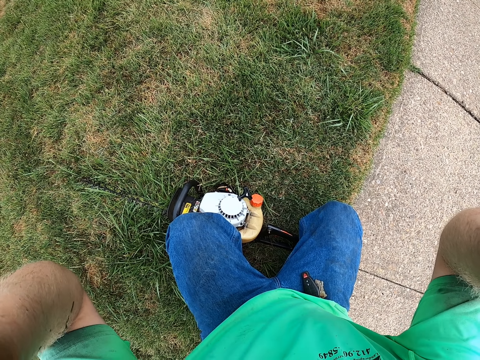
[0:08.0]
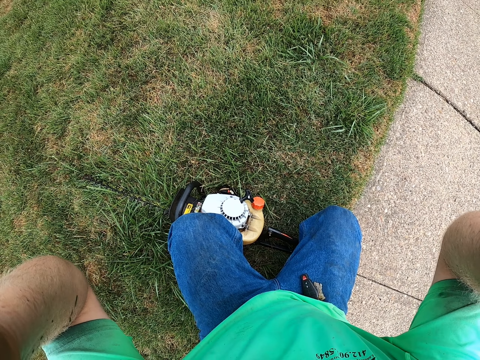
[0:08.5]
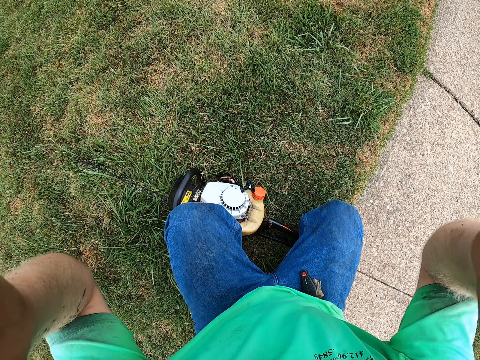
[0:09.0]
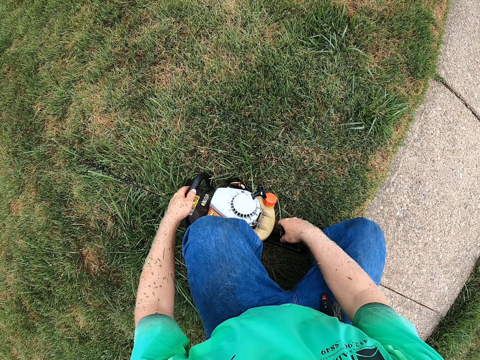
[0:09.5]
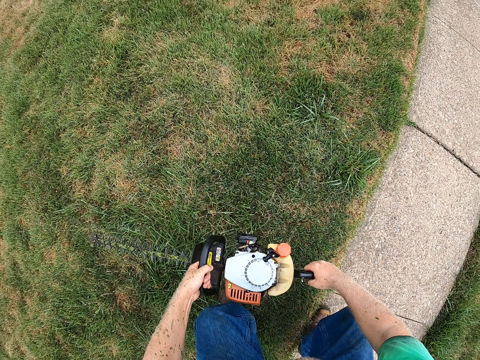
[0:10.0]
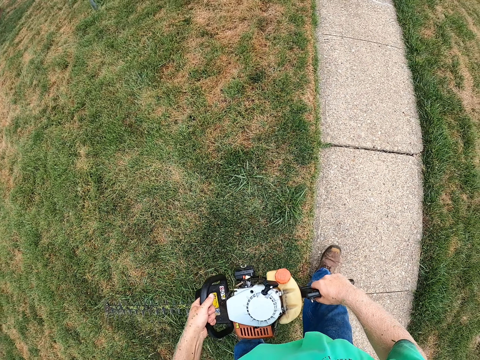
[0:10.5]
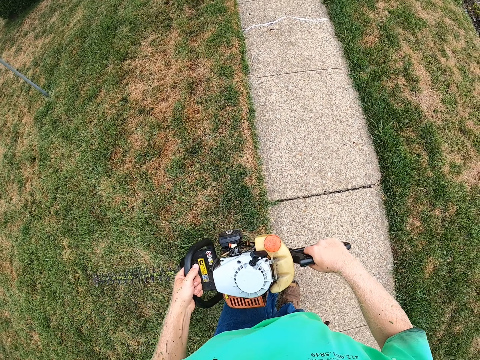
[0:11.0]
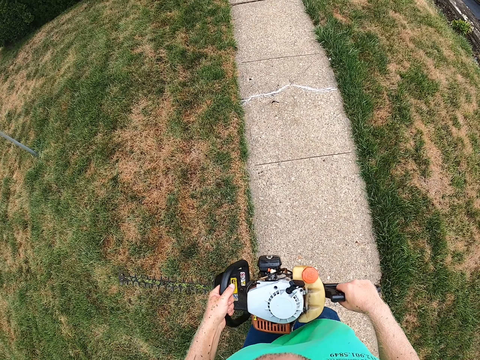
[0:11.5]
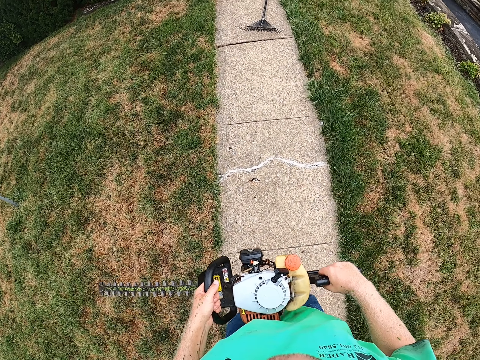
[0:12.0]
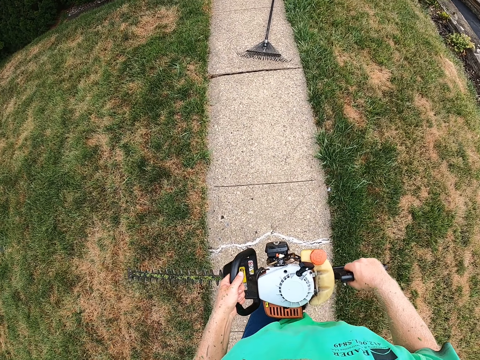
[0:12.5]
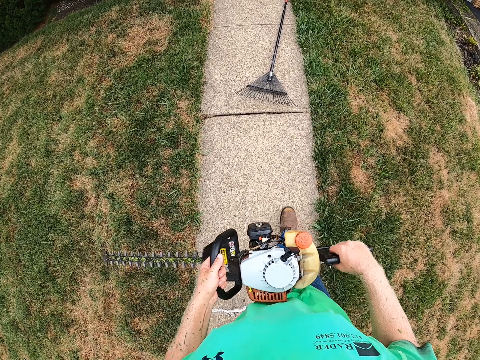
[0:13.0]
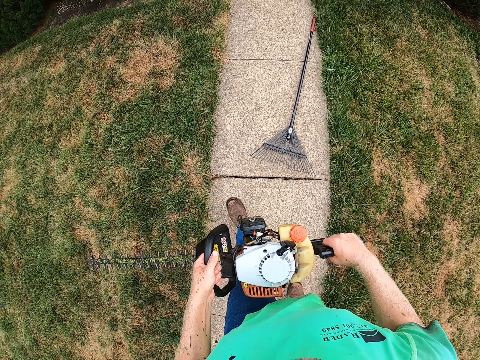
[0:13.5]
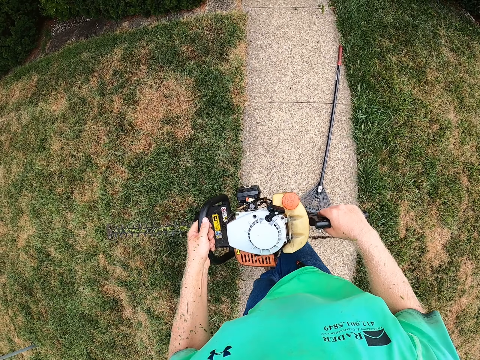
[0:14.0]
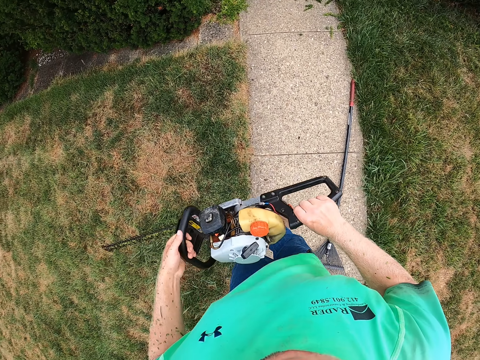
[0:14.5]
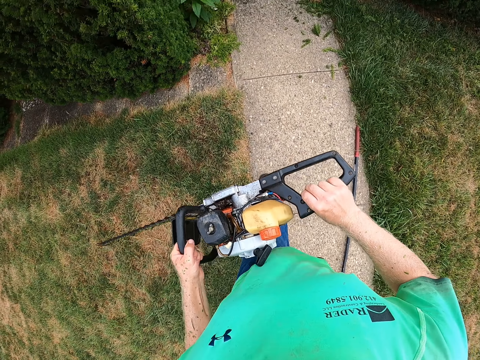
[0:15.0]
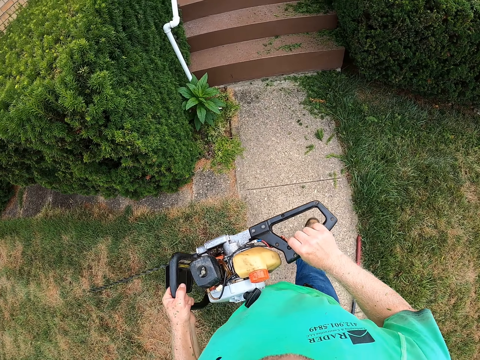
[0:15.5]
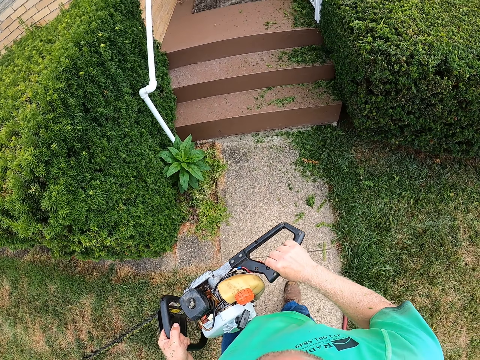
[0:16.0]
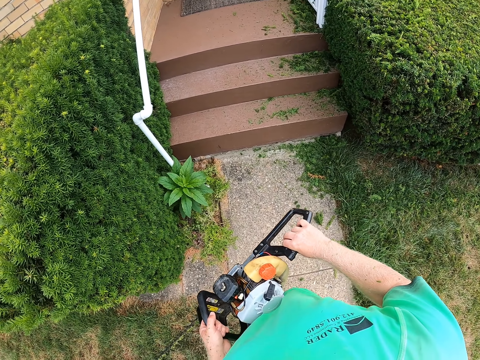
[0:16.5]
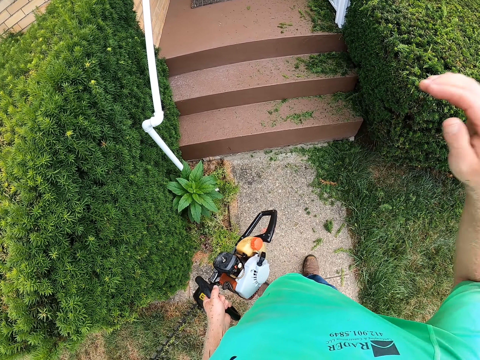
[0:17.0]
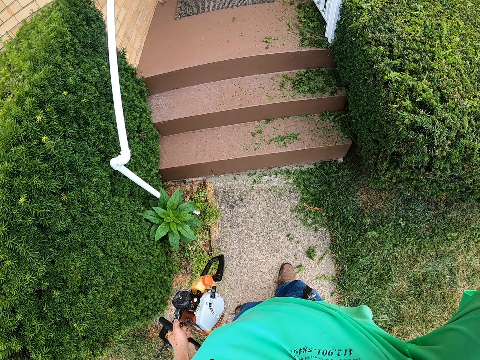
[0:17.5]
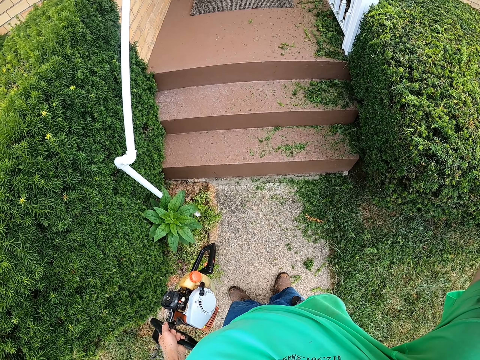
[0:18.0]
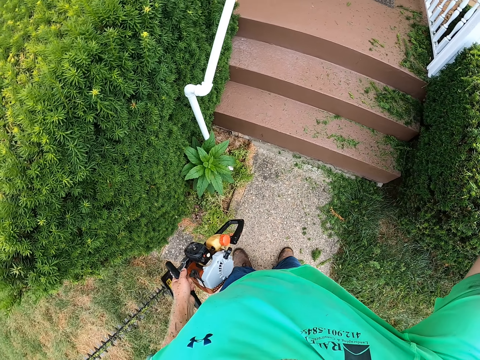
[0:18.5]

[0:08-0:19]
The camera wearer picks a hedge cutter from the grass floor with both hands. They walk.

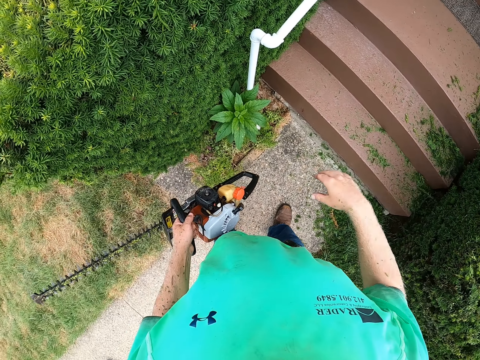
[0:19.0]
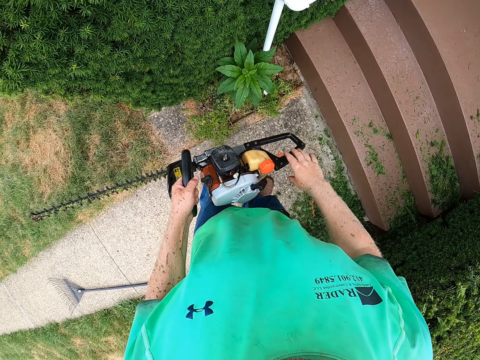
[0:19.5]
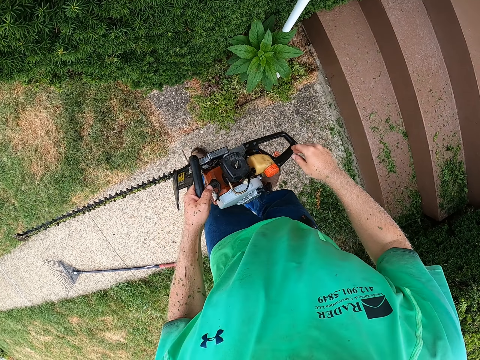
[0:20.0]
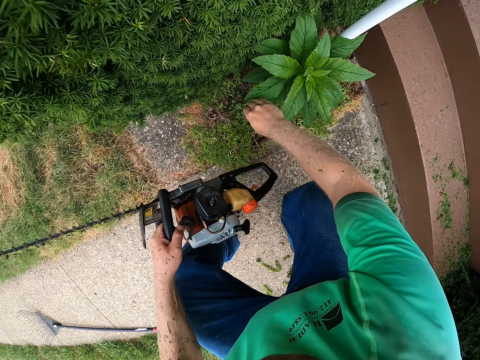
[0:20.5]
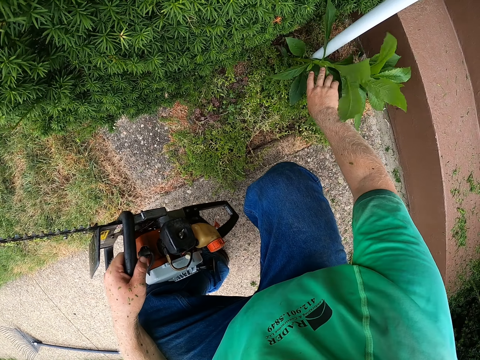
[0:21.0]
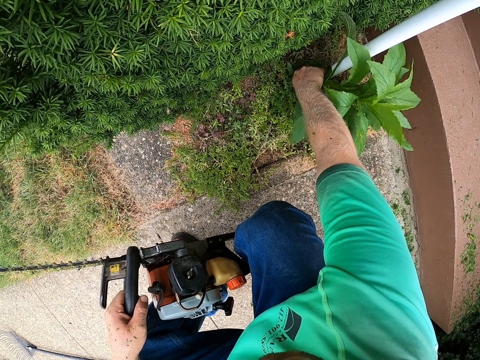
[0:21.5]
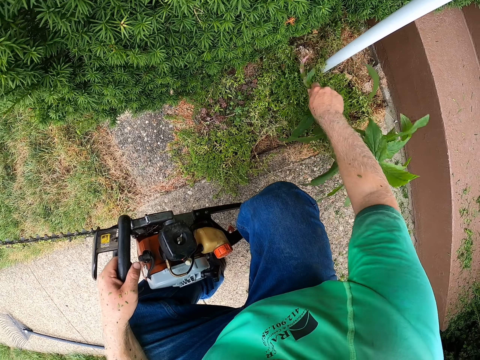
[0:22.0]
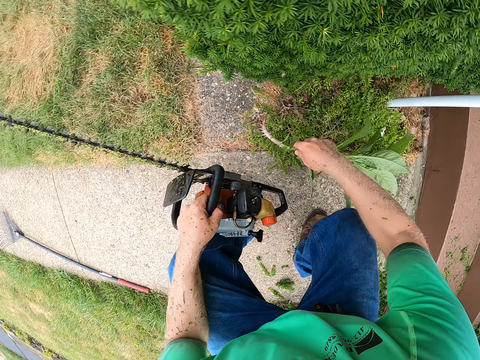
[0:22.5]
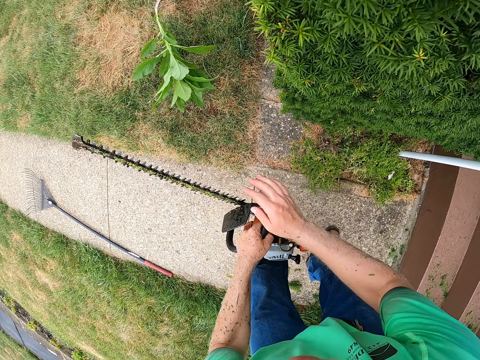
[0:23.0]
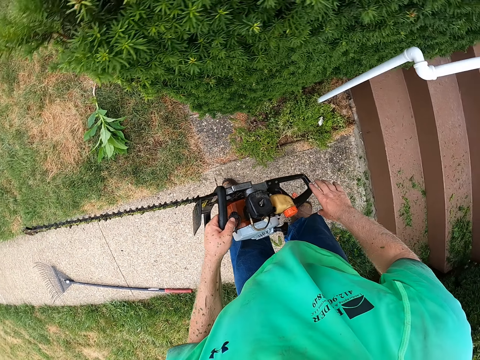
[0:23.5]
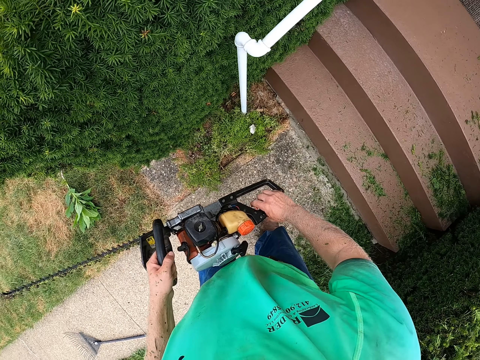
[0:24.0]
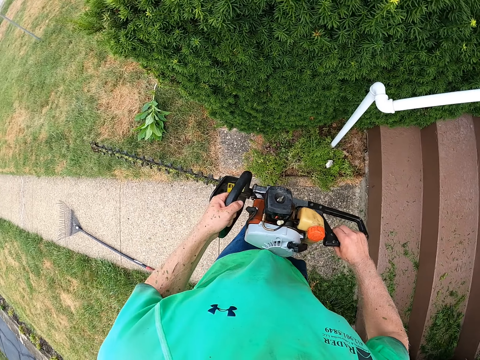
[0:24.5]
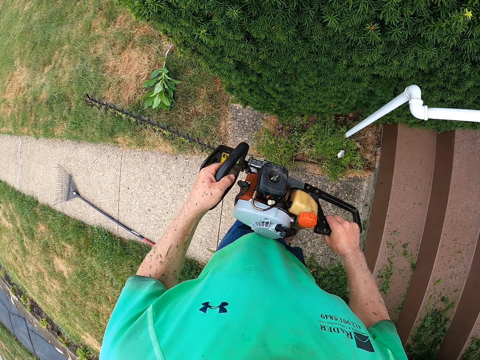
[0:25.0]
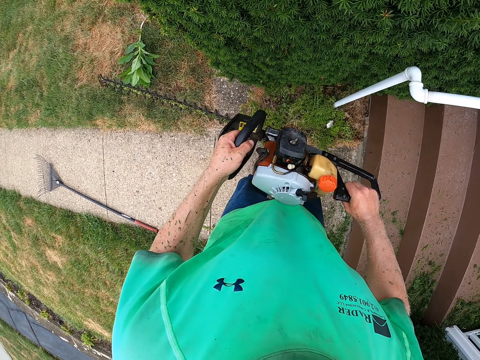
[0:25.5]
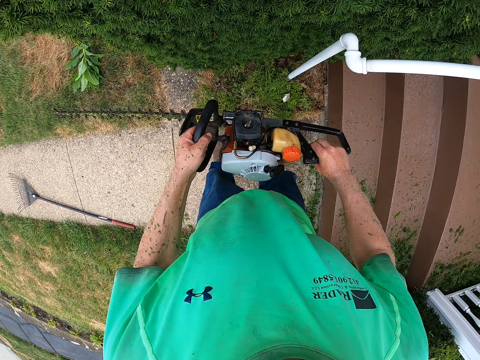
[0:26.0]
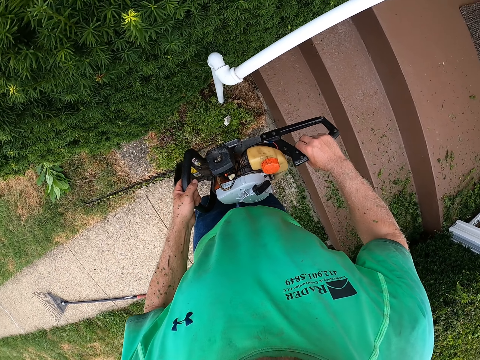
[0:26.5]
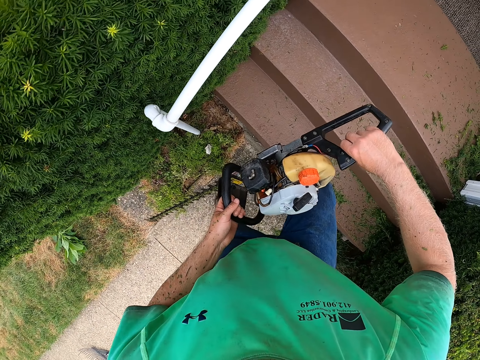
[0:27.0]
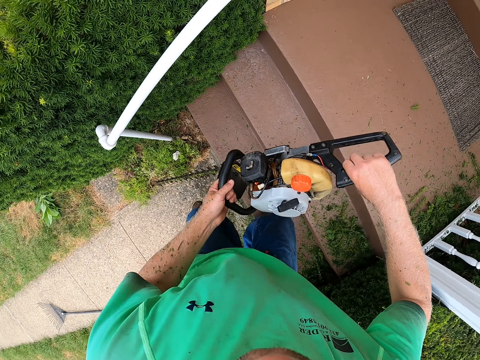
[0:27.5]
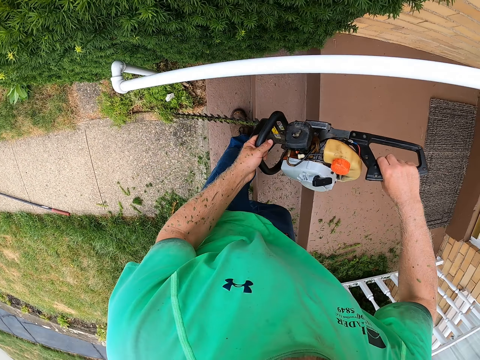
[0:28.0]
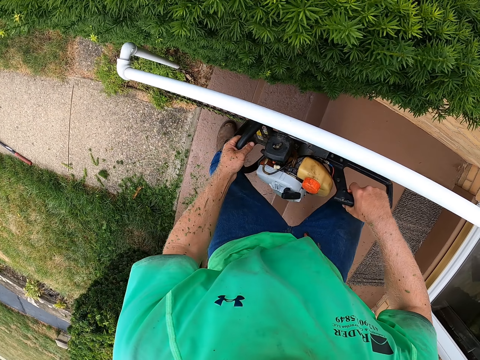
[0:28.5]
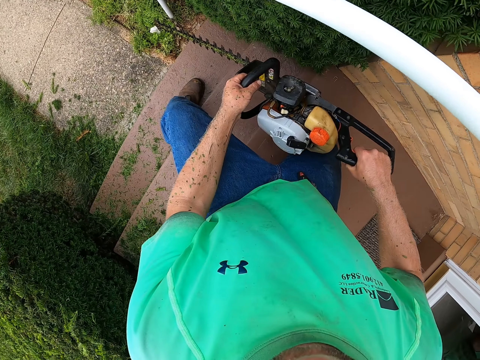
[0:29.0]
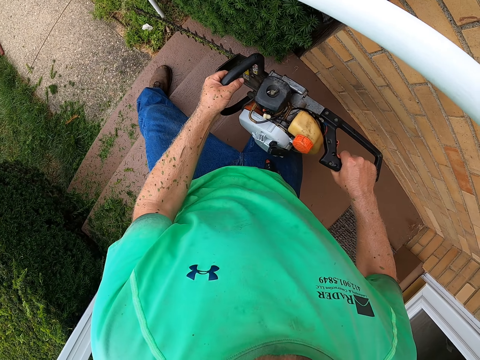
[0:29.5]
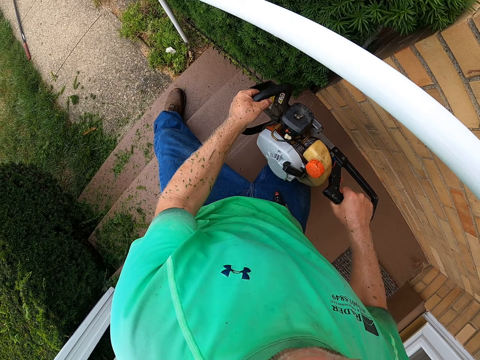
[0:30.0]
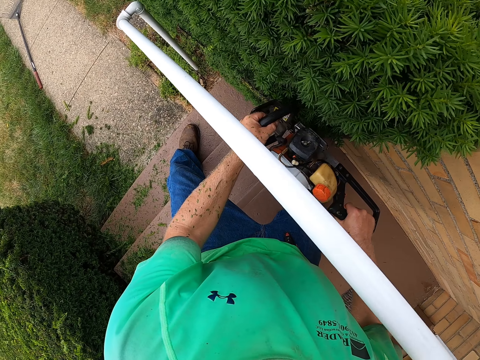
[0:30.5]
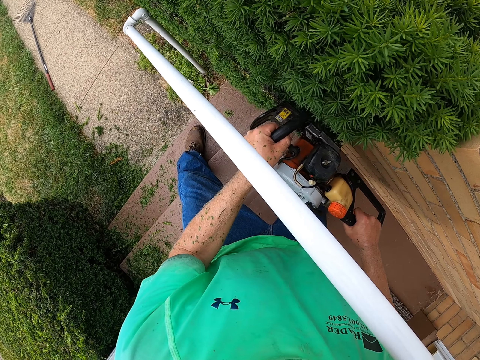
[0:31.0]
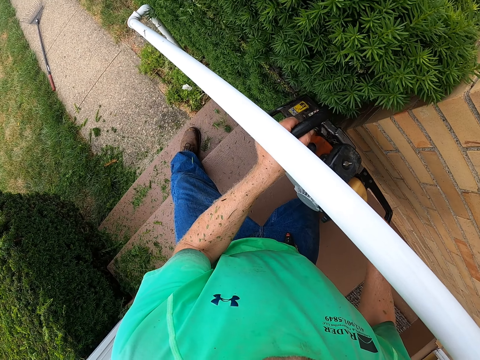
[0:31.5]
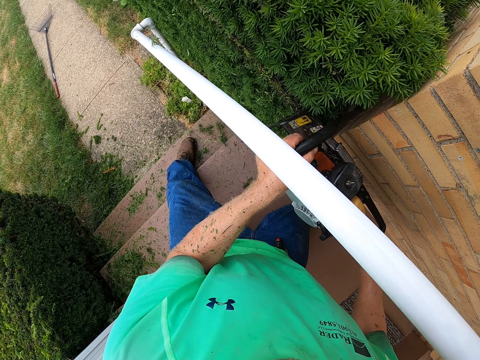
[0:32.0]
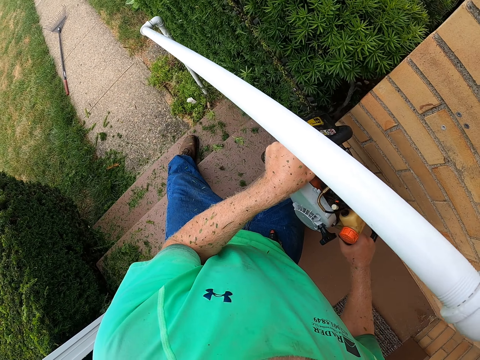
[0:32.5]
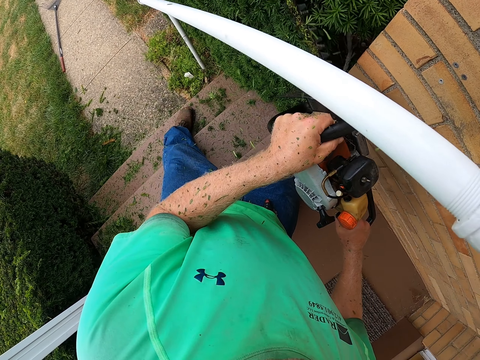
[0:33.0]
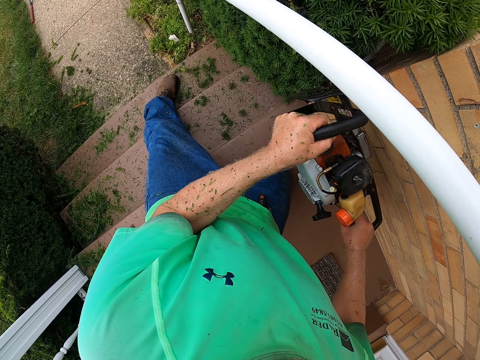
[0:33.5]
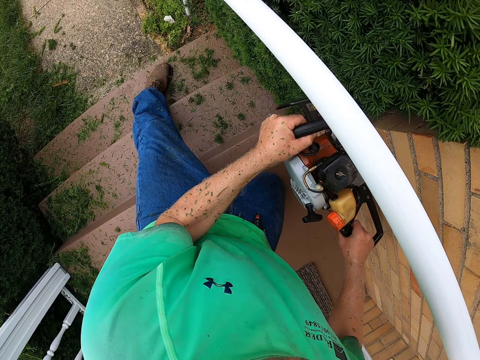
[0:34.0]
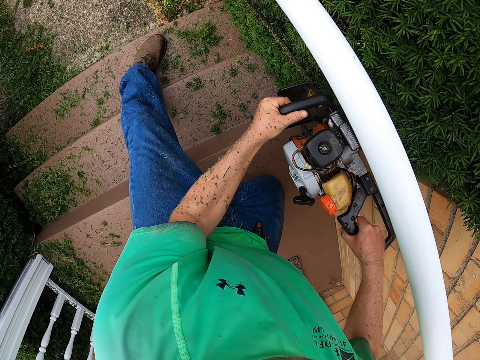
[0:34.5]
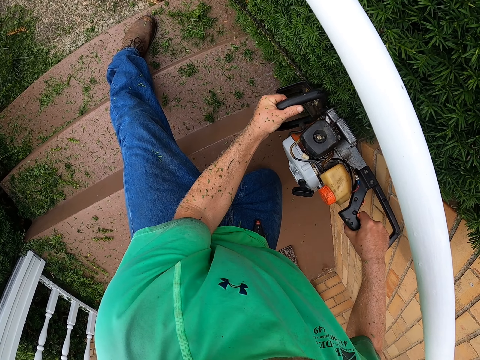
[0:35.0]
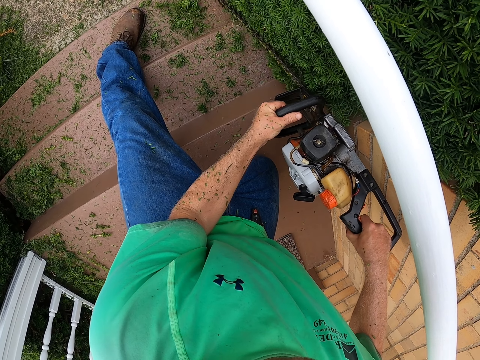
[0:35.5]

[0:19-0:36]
The camera wearer holds the hedge cutter with both hands. He uproots a small plant from the grass floor with his right hand. He throws the small plant to the grass floor with his right hand. He holds the hedge cutter with both hands. He trims a flowerbed with the hedge cutter in both hands.
